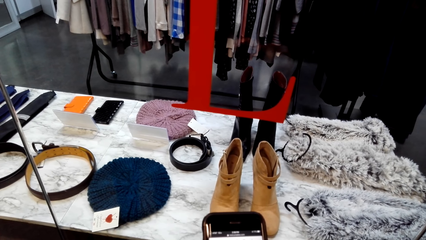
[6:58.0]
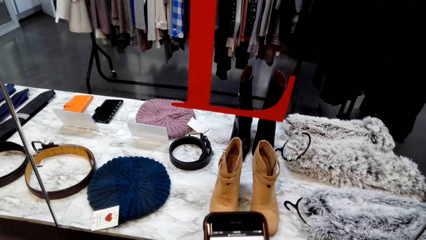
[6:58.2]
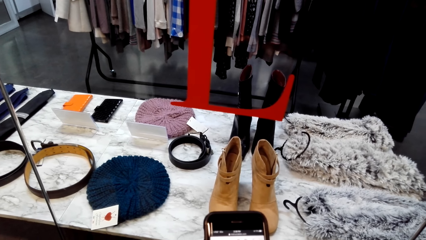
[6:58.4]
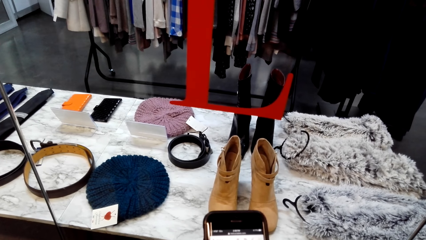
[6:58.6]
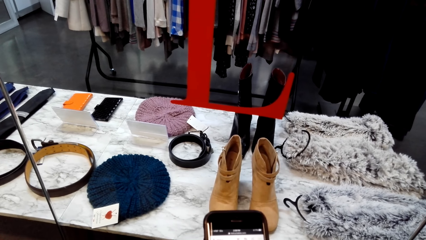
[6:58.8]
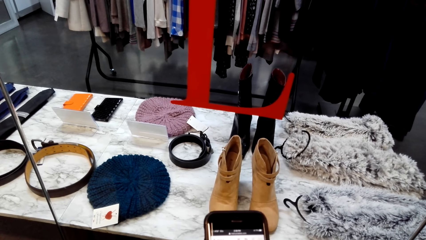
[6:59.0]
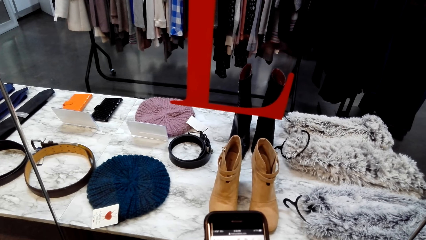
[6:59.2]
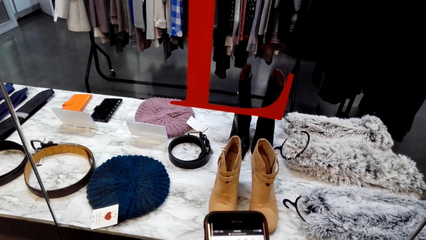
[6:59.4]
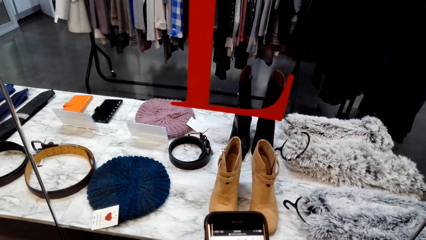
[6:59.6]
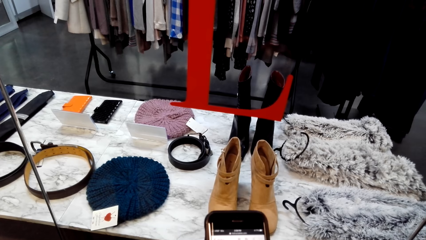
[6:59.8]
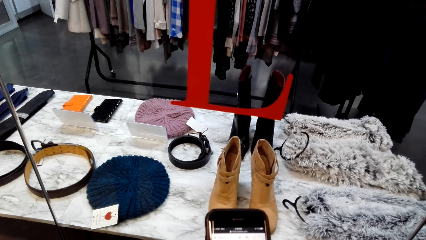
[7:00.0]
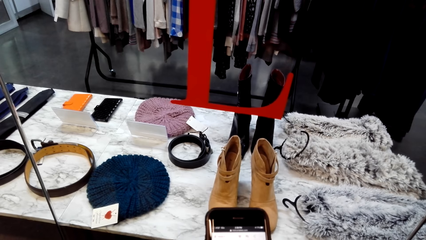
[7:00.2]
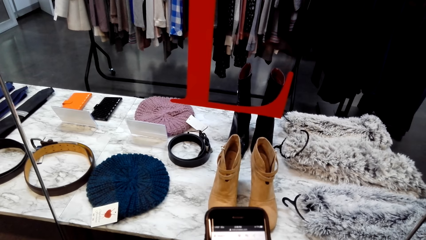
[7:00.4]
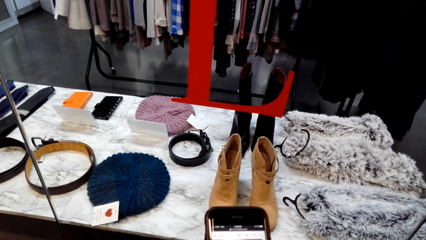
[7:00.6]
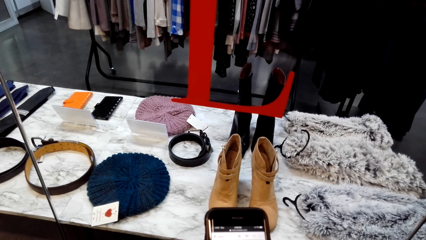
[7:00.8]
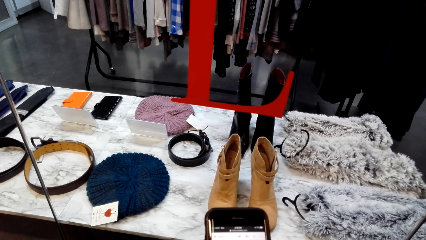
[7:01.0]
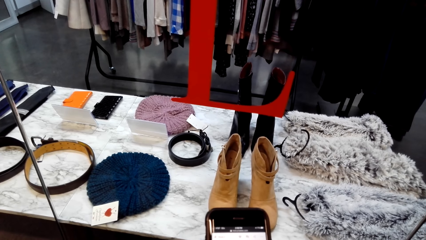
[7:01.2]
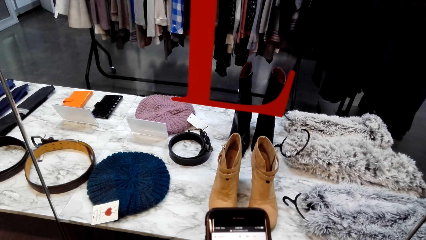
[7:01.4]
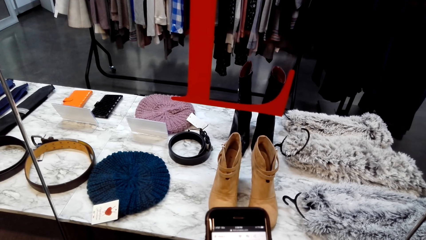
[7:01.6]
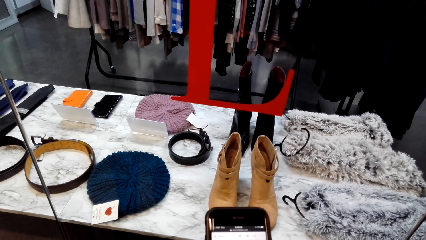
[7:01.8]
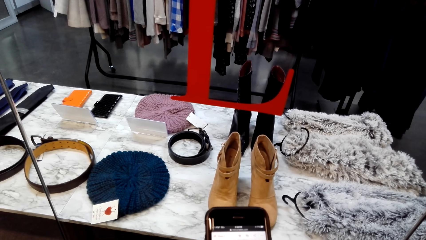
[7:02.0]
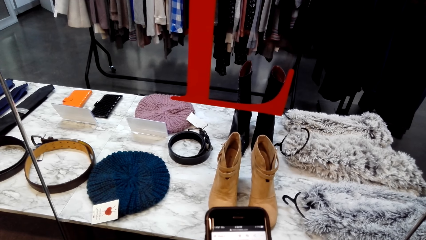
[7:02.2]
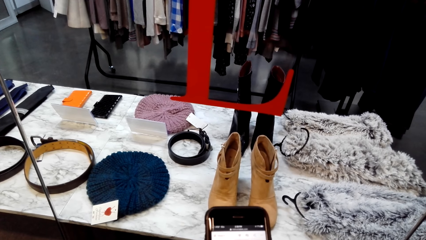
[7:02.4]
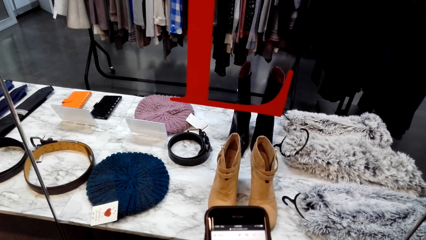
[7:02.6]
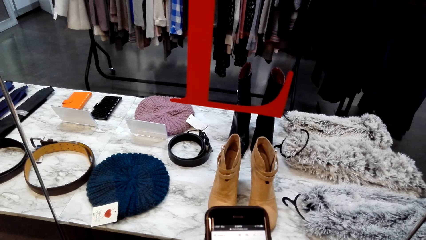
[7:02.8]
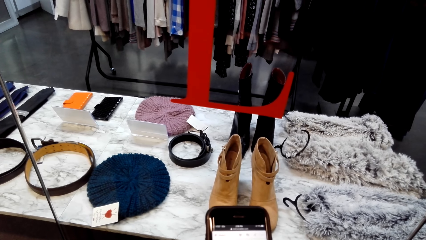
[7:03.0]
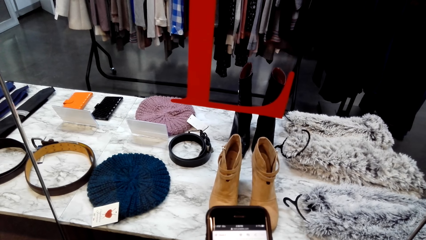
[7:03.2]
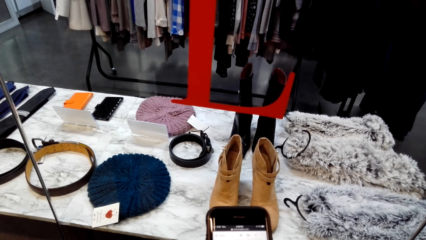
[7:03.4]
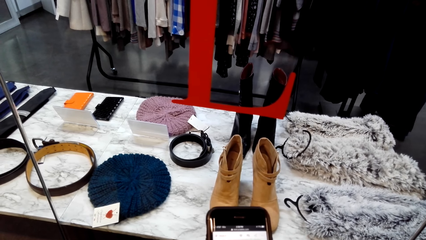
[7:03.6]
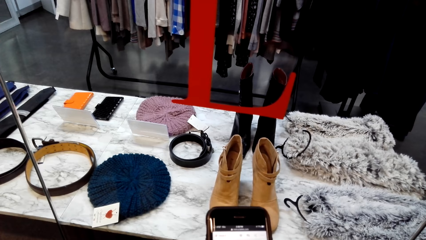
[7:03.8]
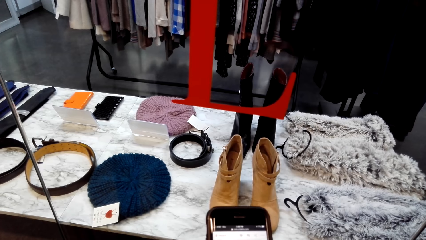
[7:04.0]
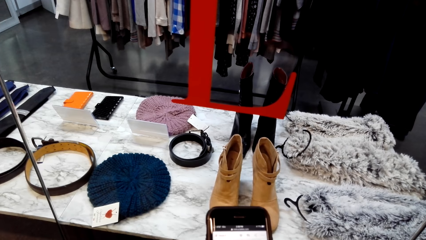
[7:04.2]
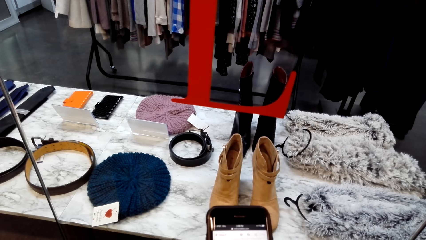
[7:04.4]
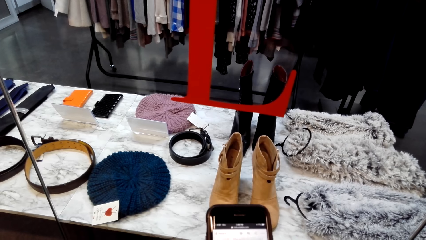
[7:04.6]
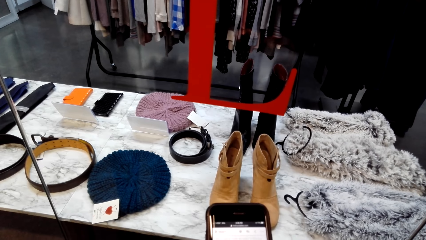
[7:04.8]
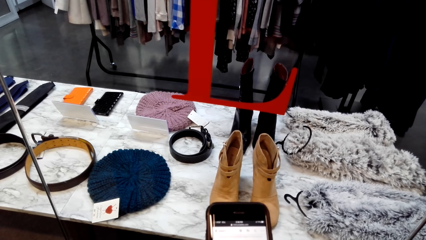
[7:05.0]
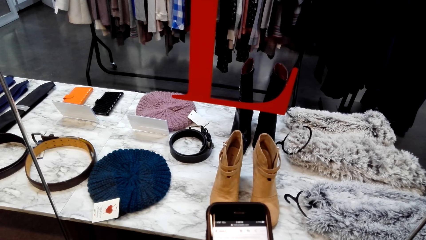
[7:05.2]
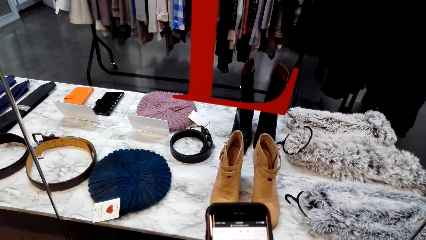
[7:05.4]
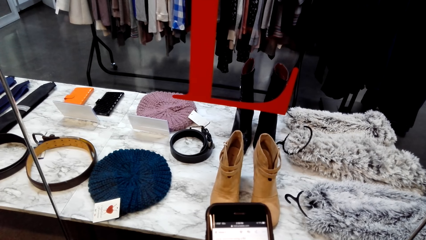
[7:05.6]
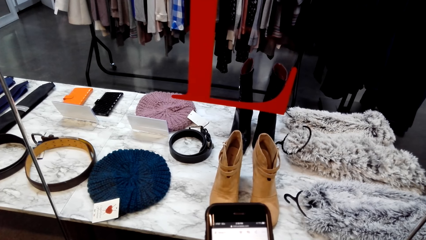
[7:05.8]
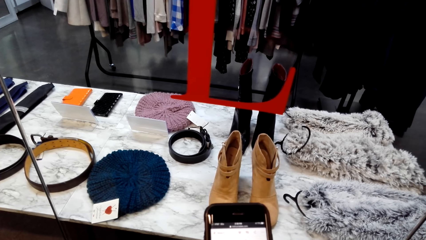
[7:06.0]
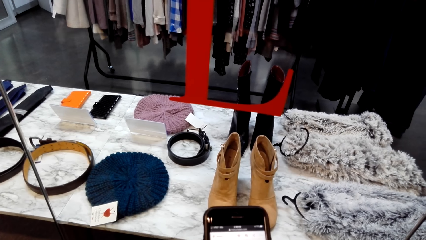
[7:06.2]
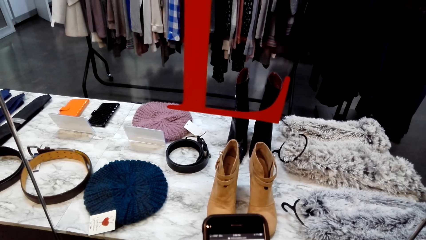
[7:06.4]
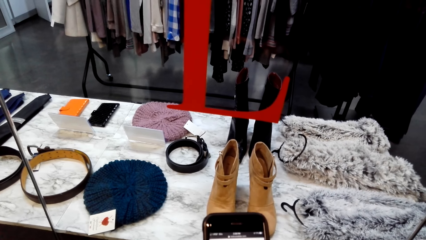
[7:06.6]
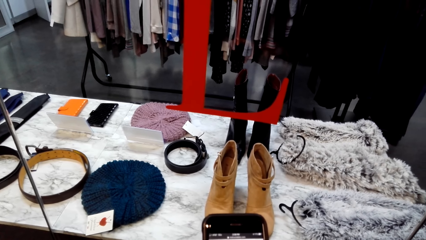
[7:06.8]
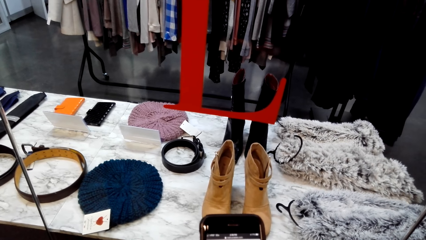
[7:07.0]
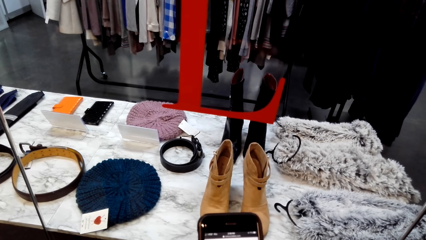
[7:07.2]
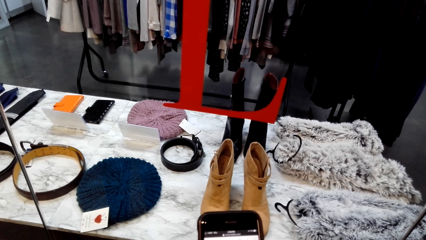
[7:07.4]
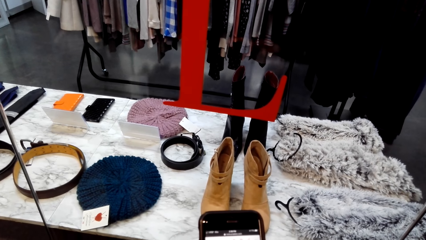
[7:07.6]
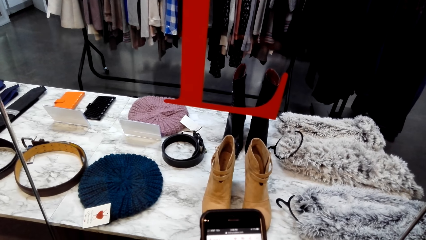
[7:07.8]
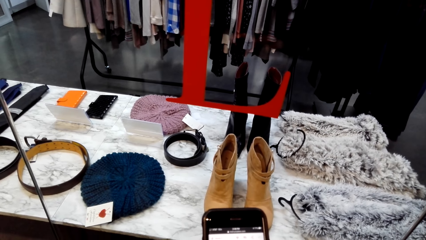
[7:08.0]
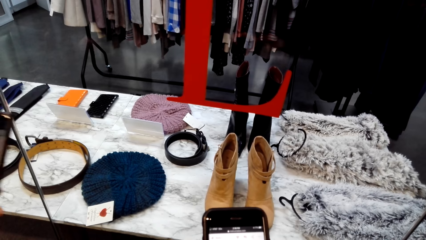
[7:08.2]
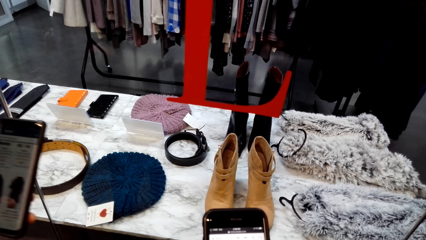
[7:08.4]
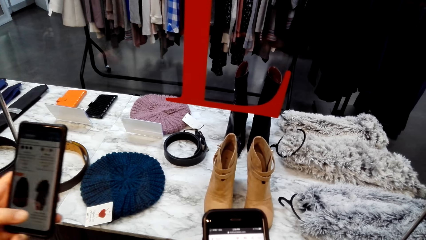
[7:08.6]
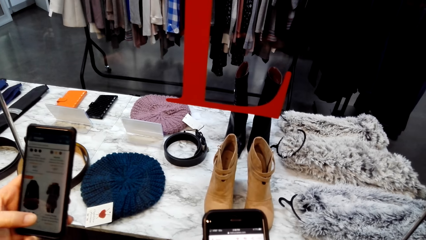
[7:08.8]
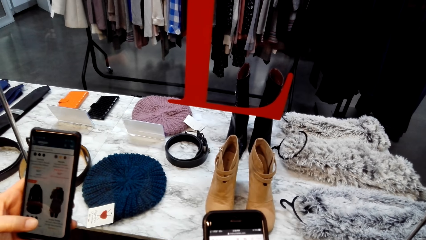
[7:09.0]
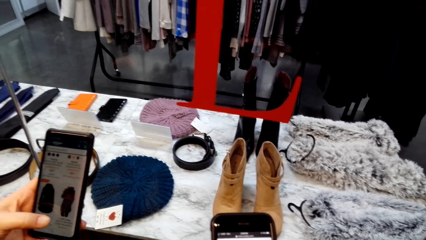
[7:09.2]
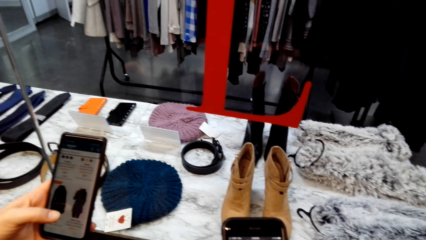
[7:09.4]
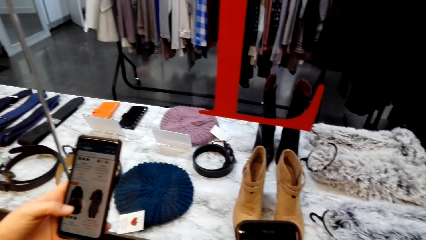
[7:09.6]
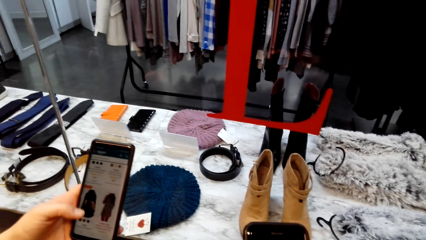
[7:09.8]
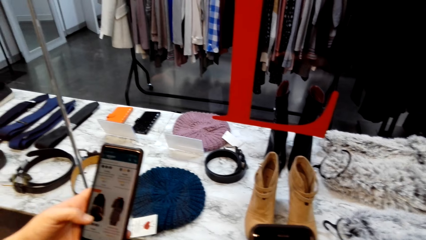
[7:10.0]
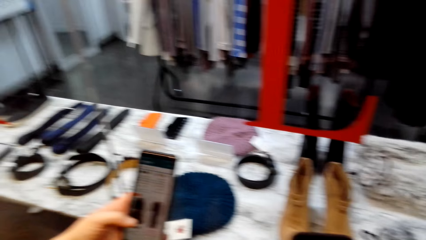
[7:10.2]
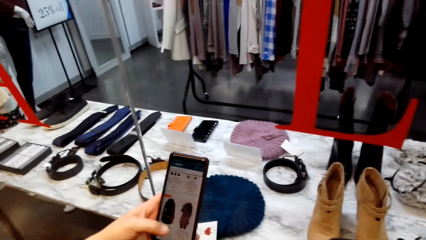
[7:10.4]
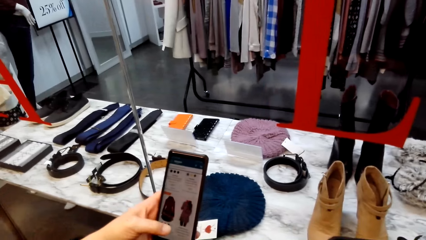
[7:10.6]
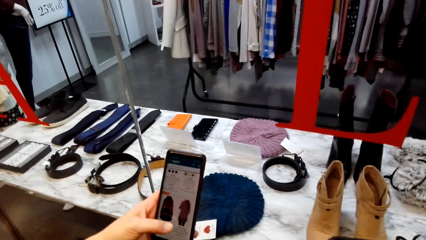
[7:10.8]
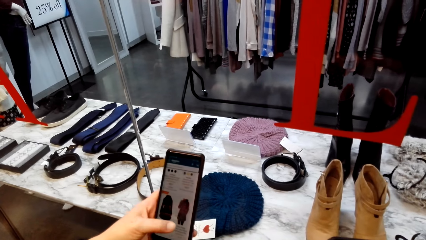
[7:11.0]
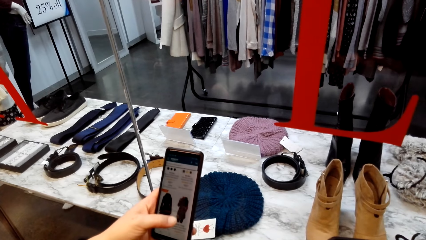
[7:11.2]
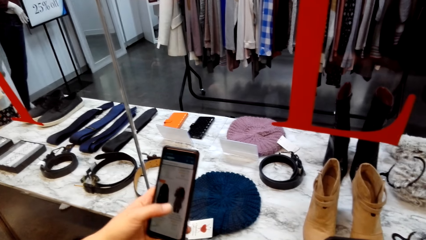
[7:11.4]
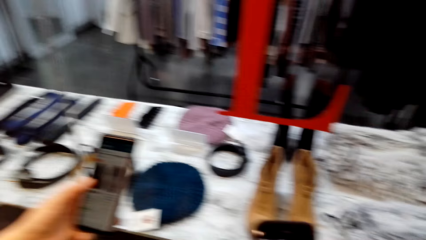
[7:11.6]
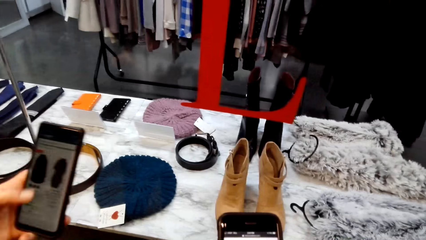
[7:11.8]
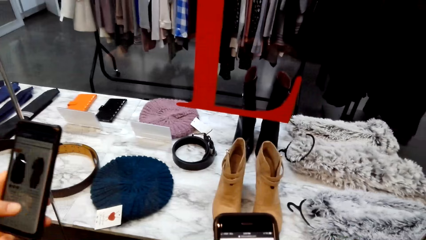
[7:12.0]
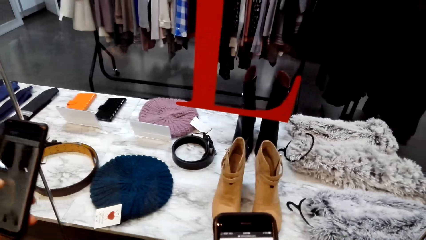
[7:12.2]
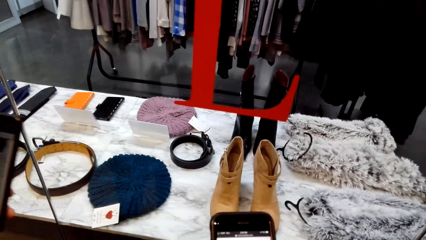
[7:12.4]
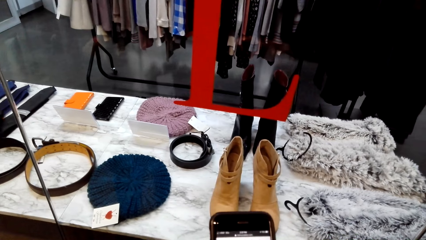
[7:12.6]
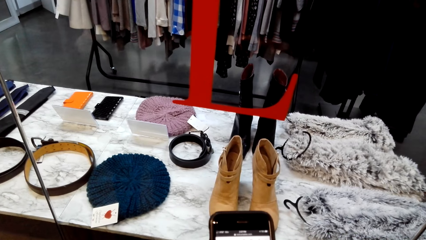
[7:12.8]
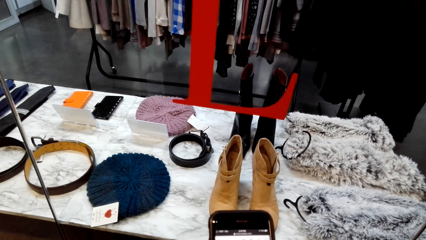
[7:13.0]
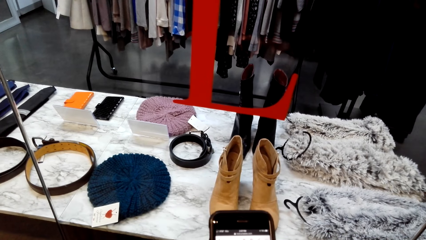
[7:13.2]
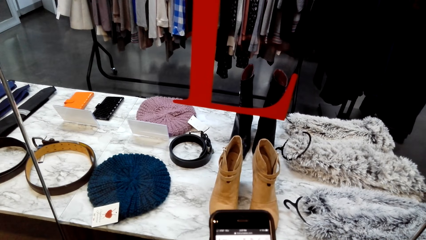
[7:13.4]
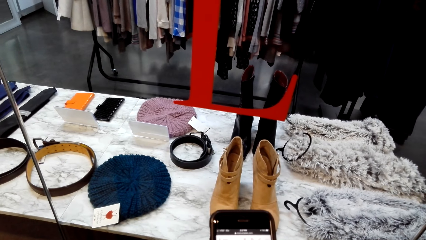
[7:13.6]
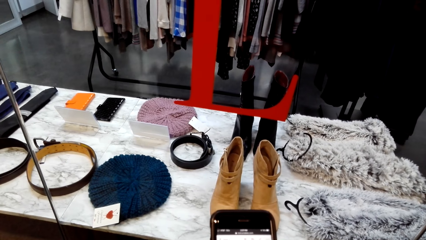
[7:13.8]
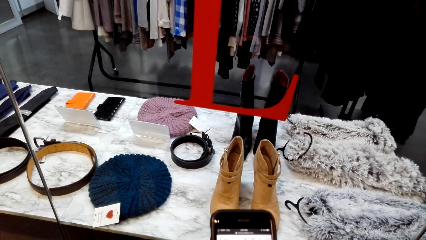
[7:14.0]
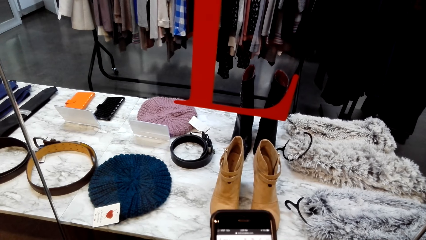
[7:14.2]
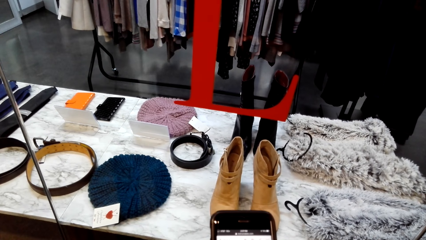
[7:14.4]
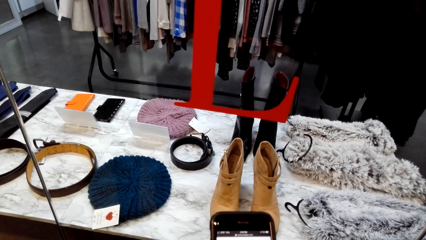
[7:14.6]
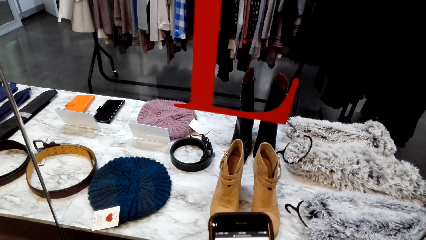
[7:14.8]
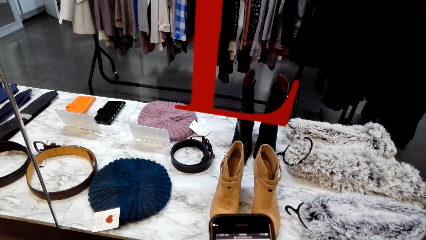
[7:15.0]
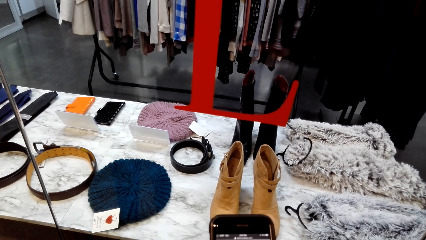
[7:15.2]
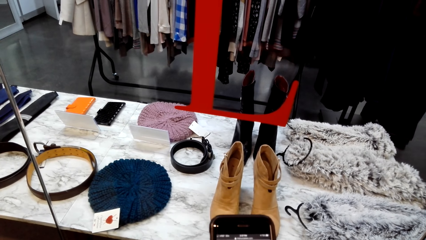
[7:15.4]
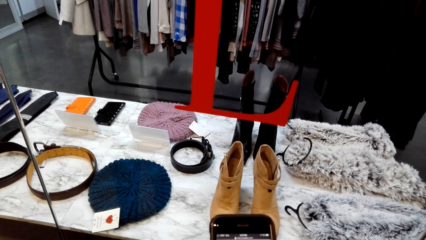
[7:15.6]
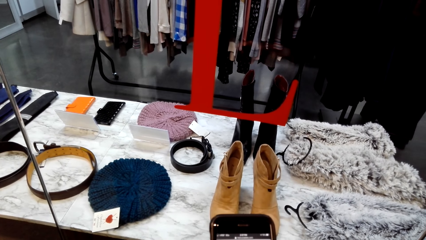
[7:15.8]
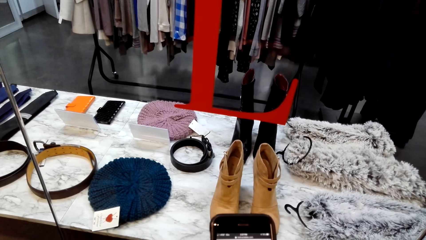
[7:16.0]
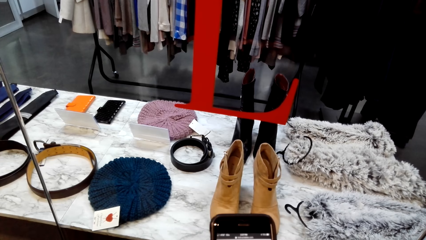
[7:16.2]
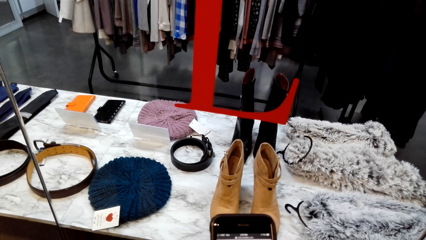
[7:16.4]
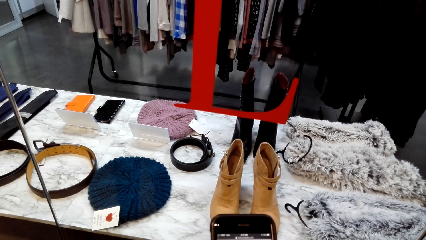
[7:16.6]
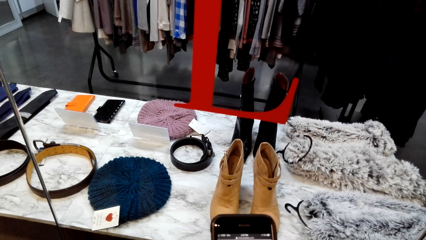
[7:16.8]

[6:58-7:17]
A woman holds a mobile phone. The woman shows the camera wearer the phone. The camera wearer looks around. The woman operates the mobile phone. The camera wearer looks at the mobile phone. They dial the phone.
